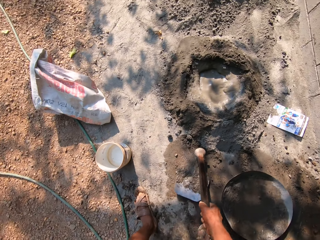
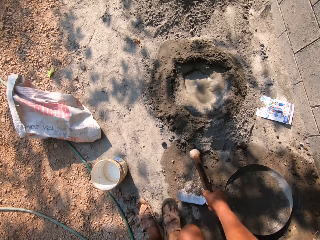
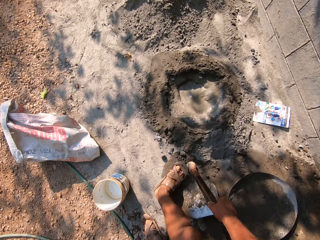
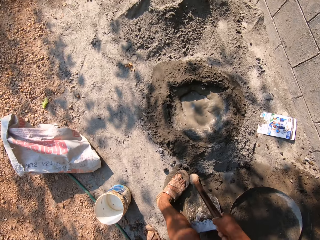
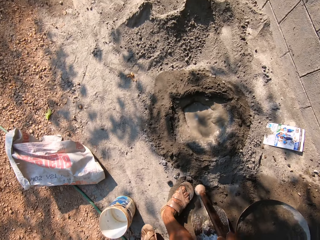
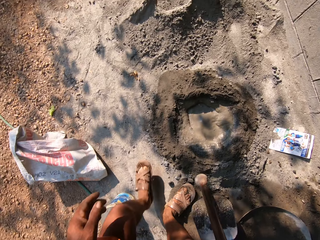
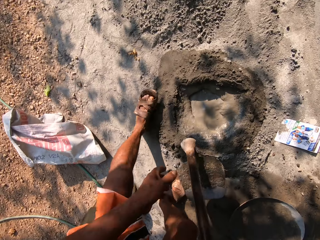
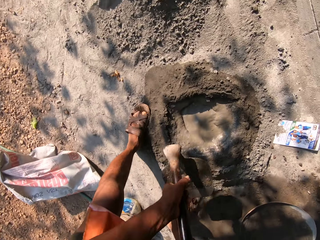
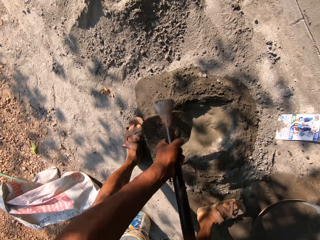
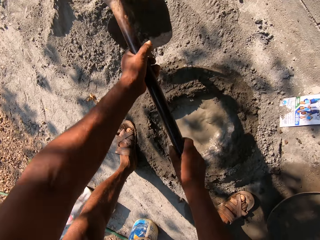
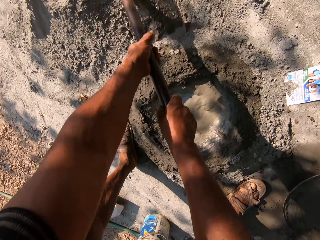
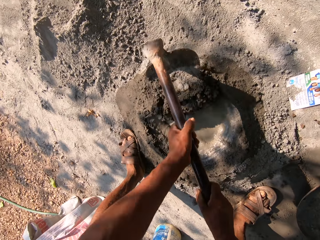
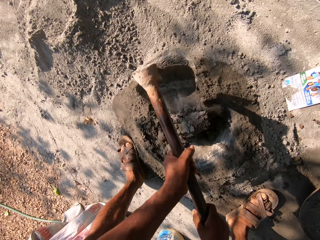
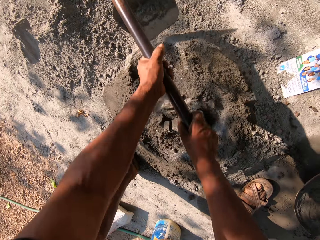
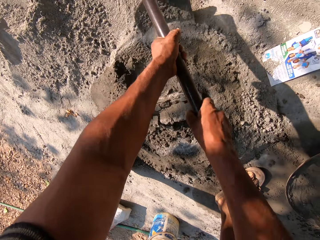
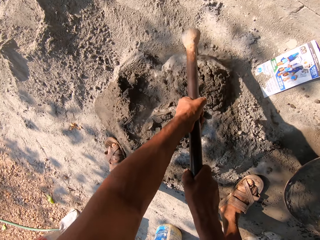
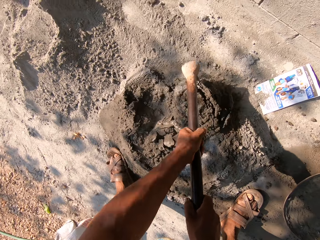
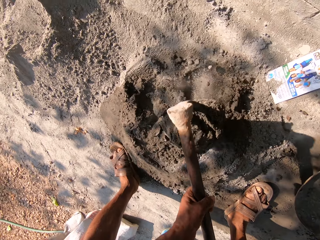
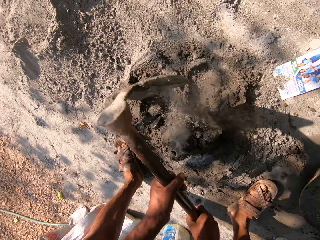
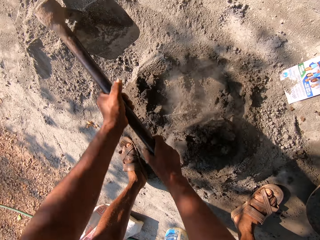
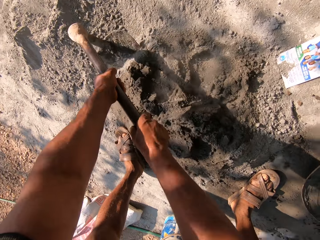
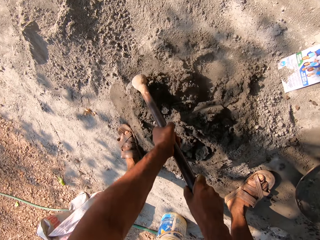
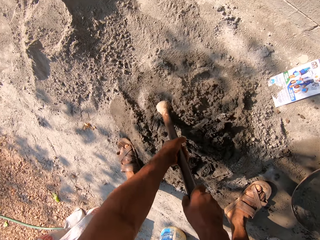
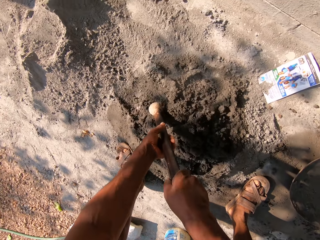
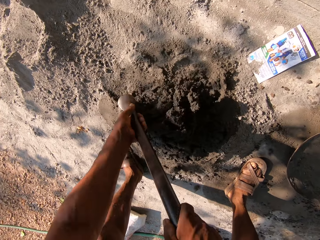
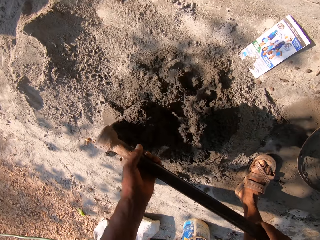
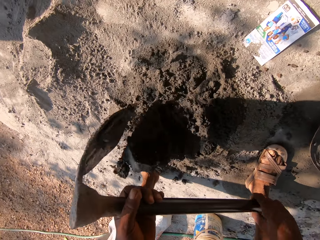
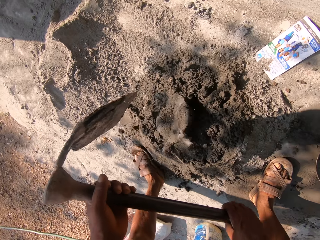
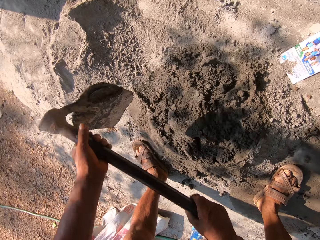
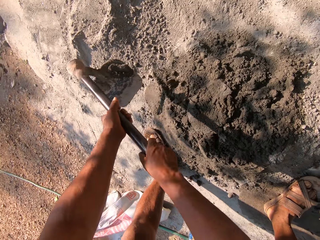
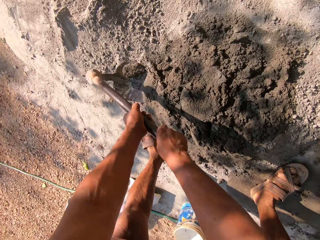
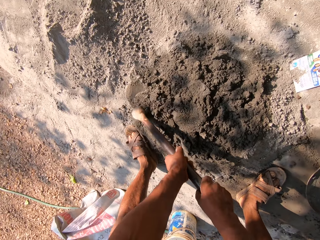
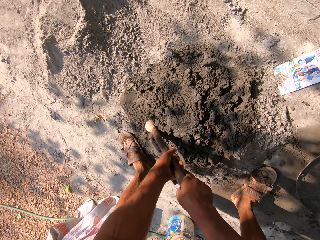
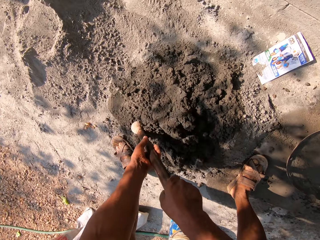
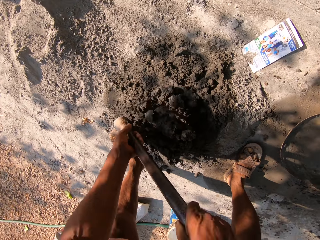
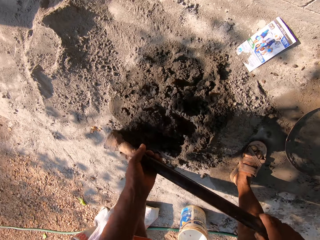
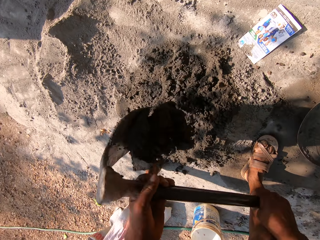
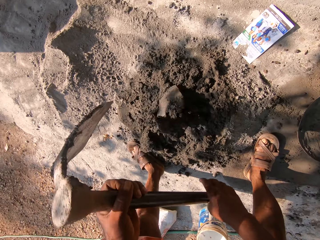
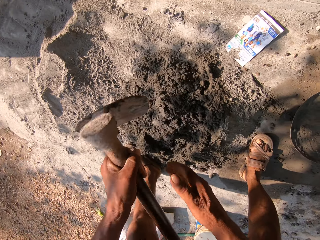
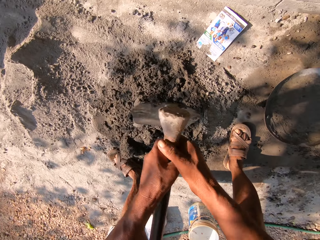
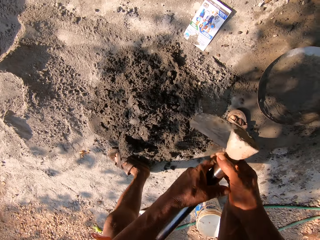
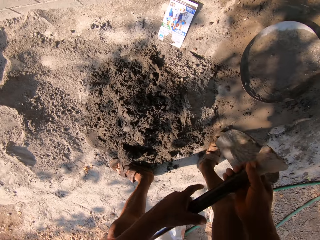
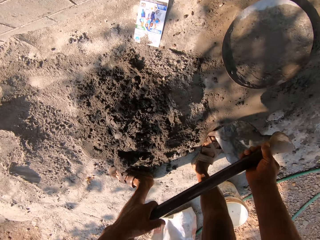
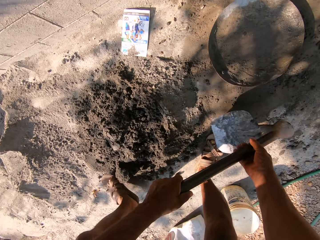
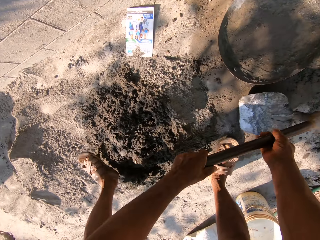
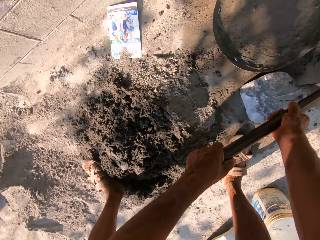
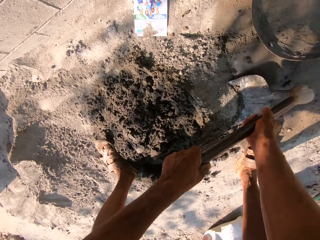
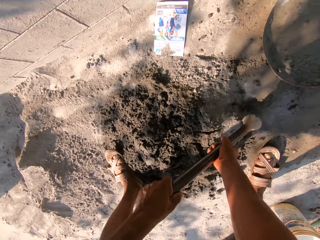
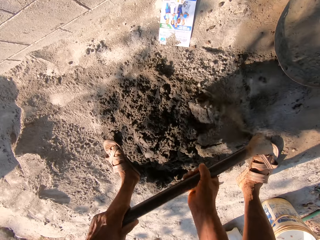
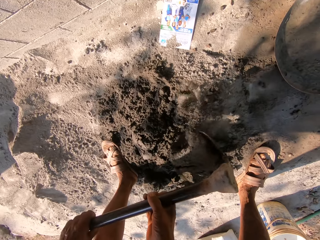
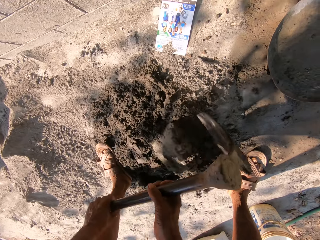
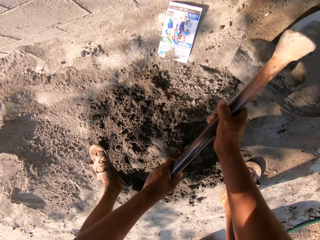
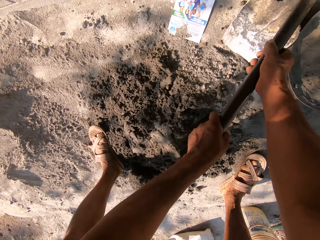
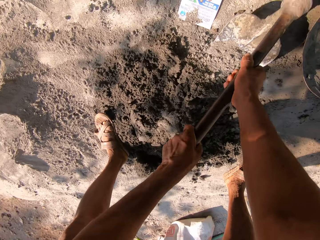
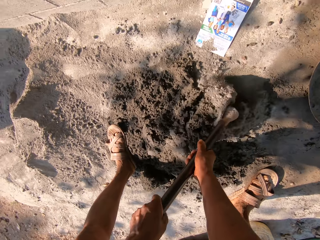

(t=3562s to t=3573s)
The camera wearer picks up the hoe from the ground with his right hand. He mixes the cement or concrete on the ground with the hoe in both hands. He mixes the concrete. He mixes the concrete again.

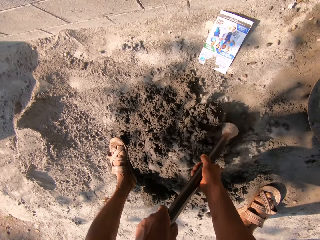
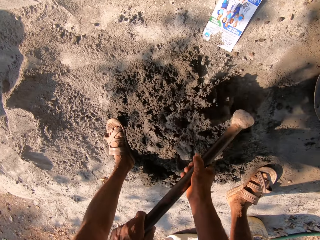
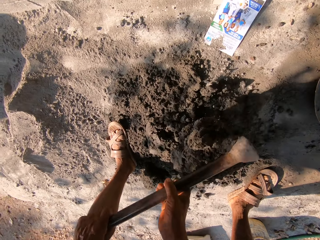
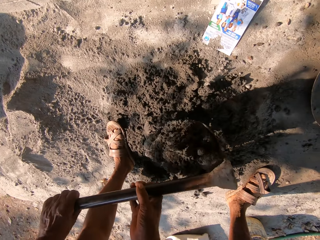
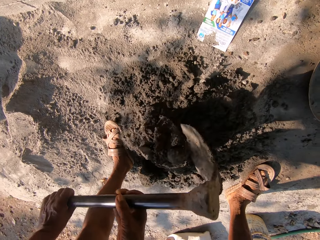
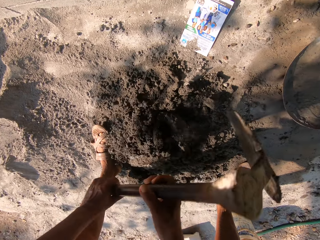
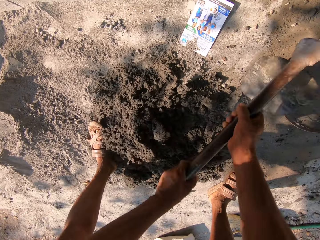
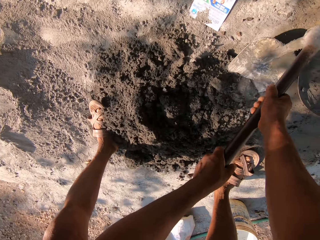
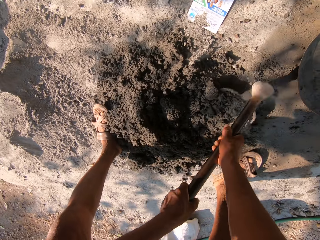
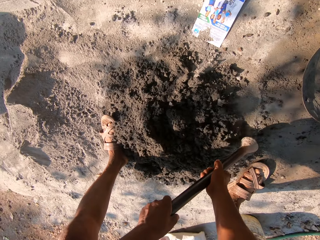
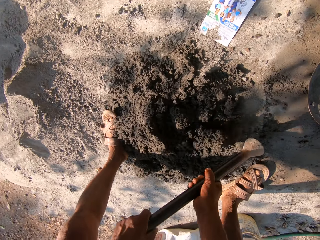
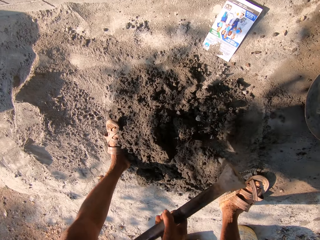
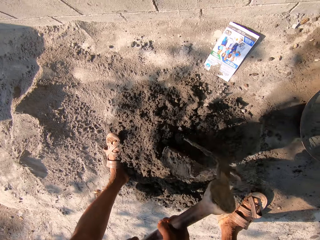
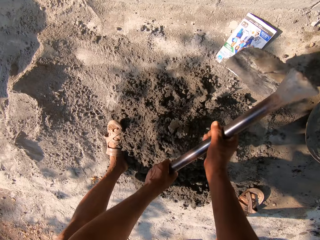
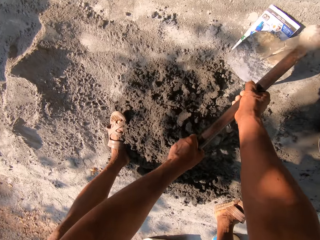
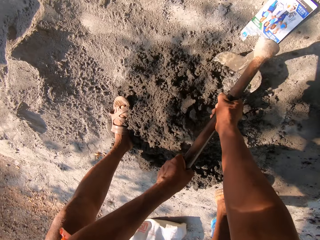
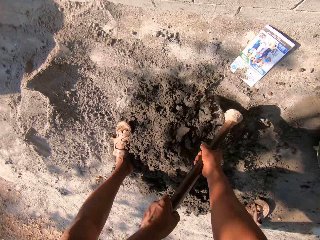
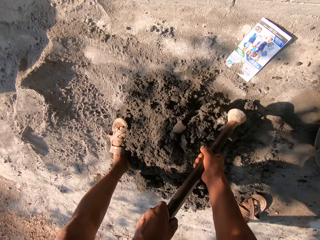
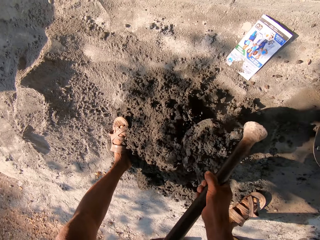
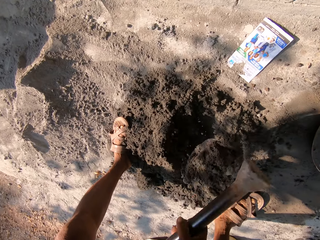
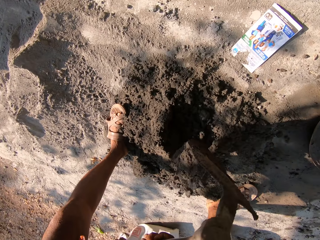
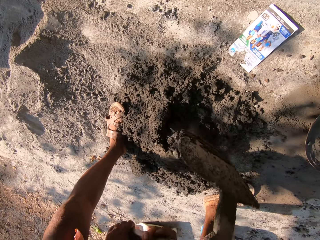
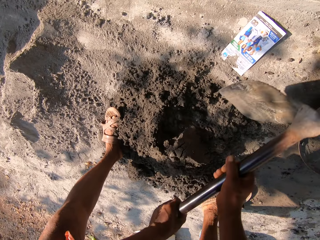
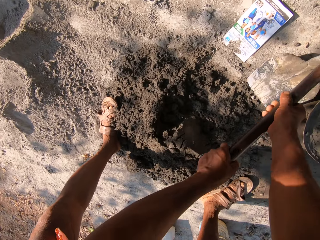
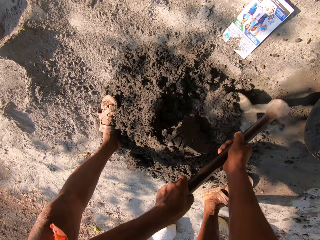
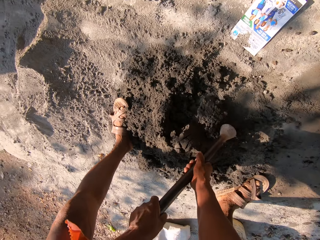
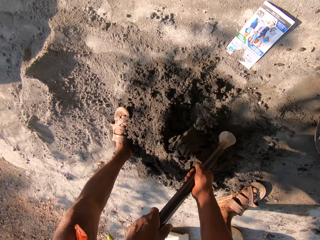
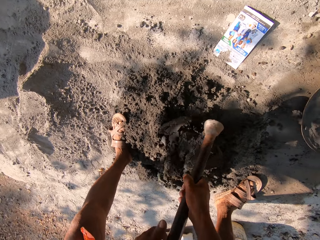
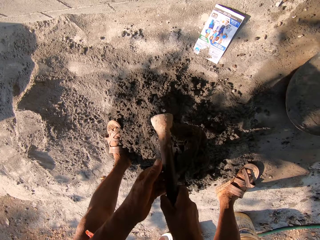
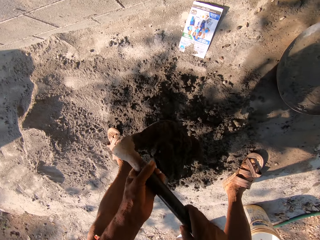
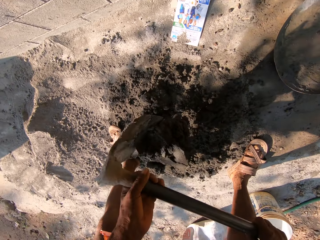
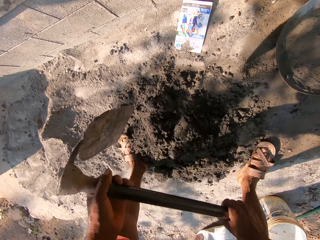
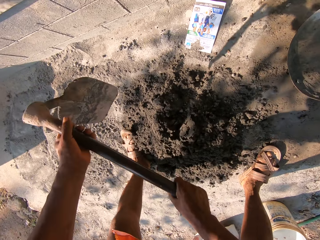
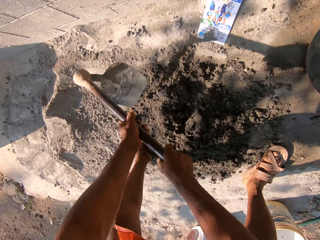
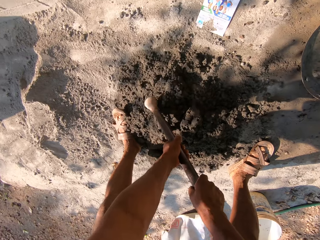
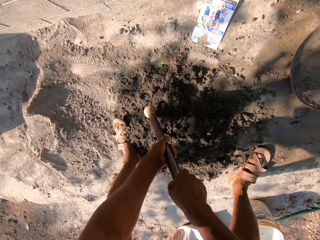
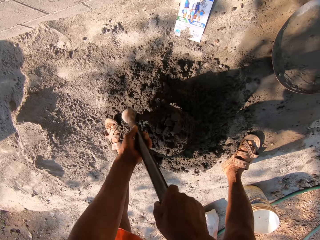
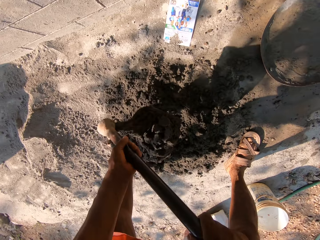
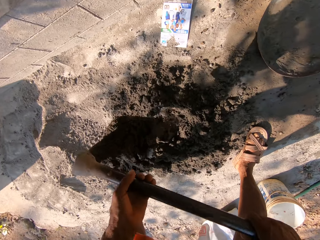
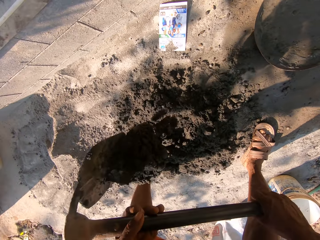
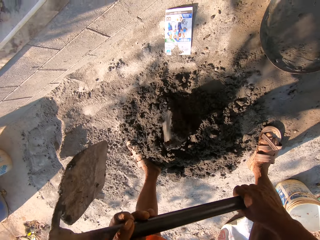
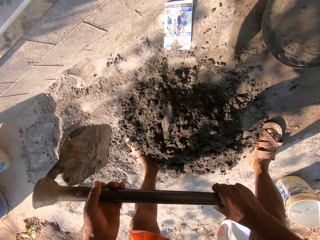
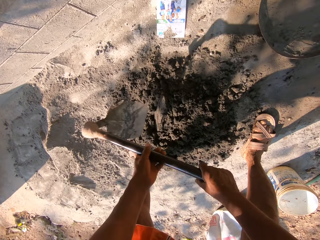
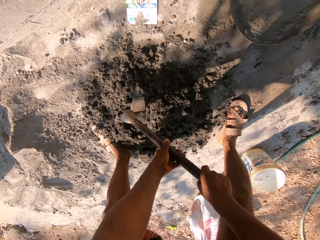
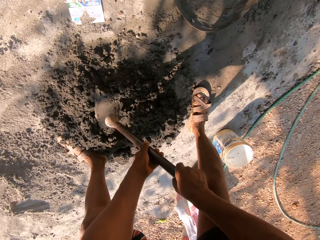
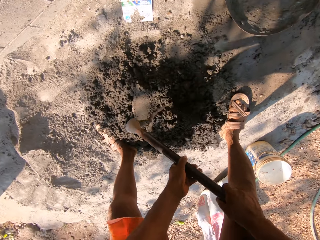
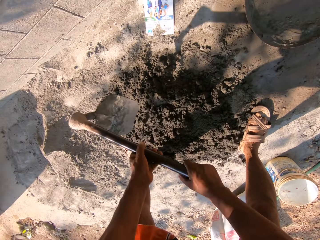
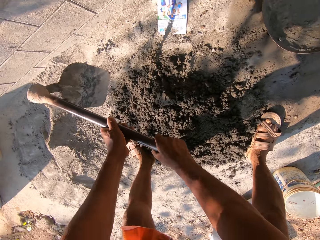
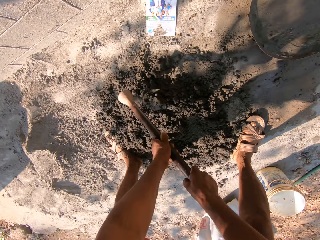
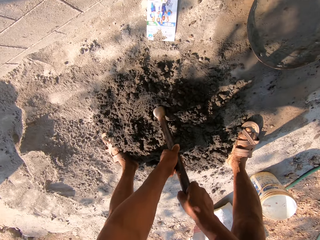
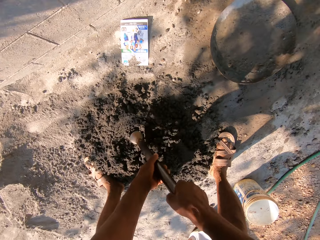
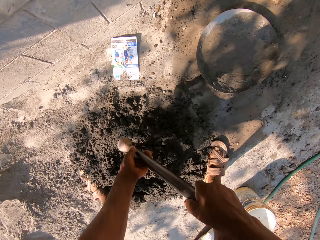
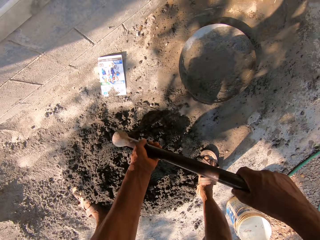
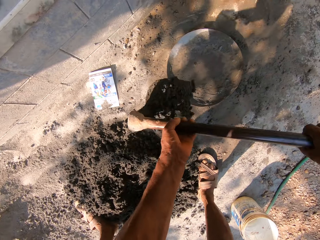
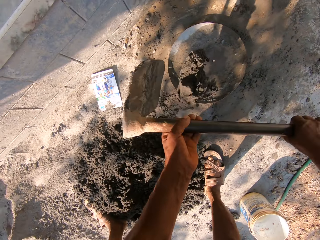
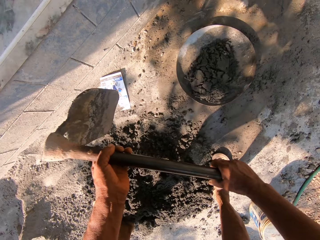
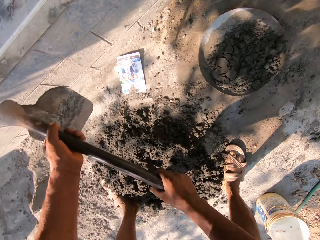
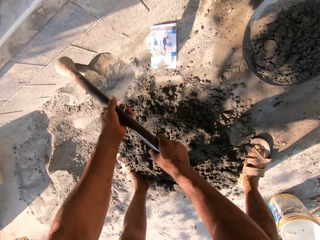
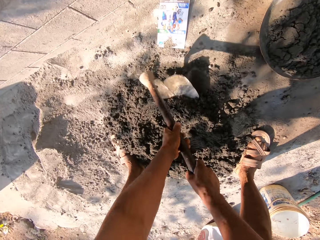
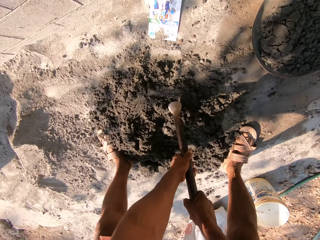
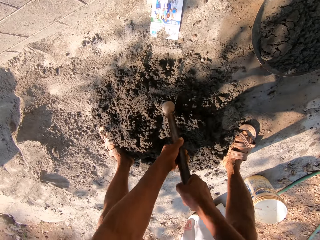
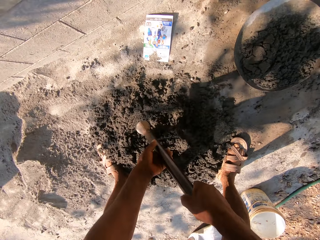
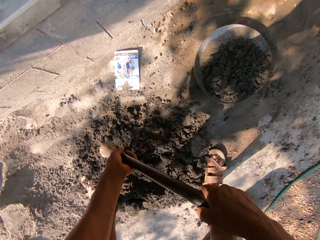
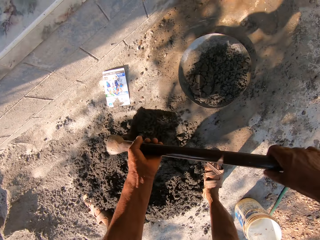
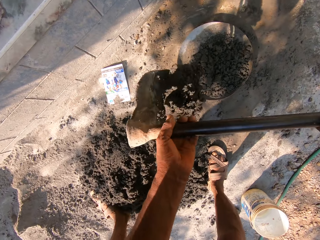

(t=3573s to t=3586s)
The camera wearer mixes the concrete repeatedly. They scoop the concrete with a hoe. They move the concrete mix into the cement bowl on the ground with the hoe in both hands. They scoop the concrete with the hoe.
